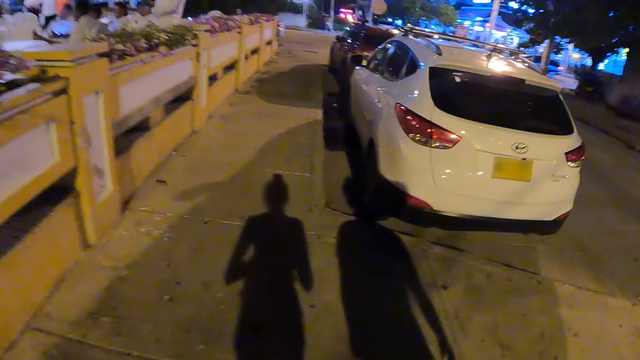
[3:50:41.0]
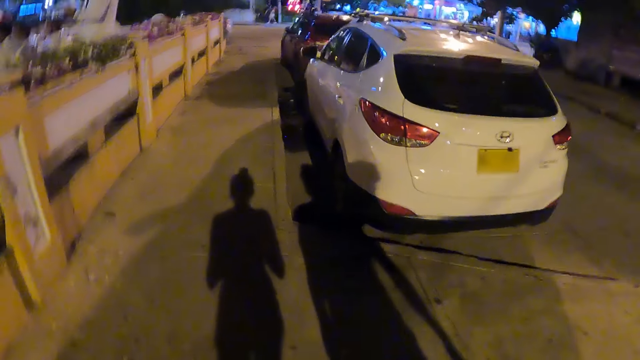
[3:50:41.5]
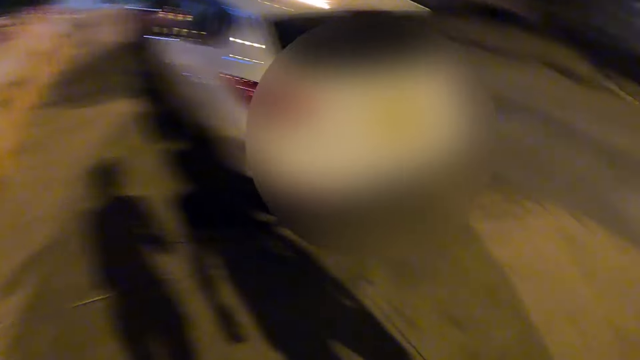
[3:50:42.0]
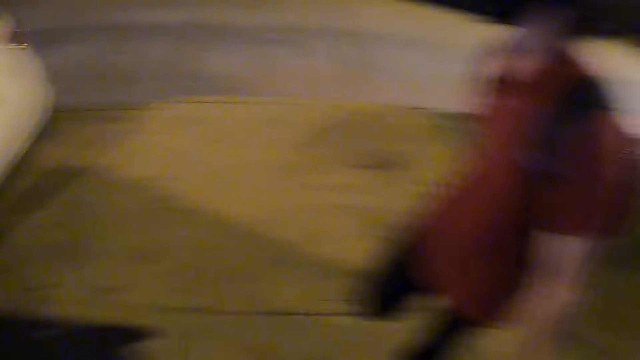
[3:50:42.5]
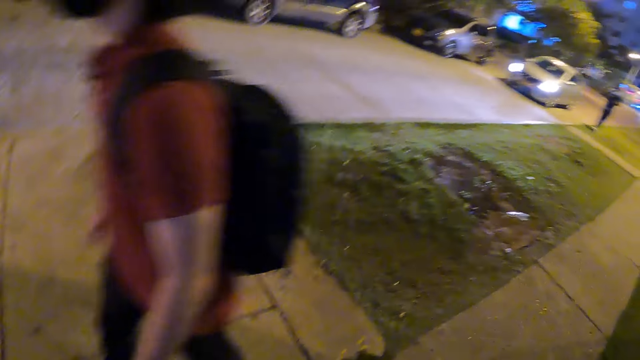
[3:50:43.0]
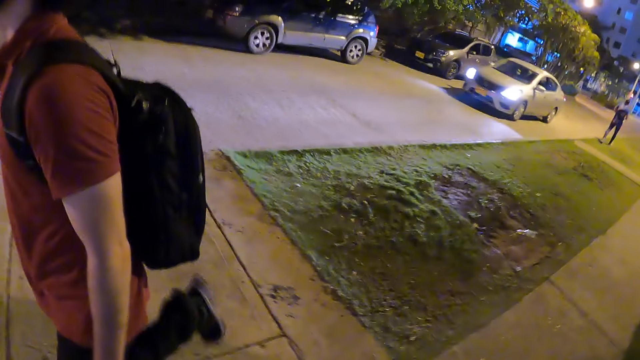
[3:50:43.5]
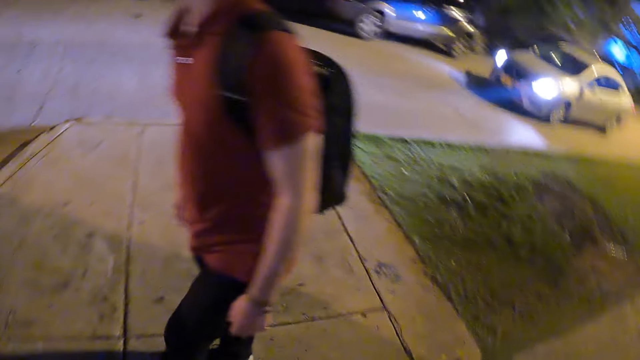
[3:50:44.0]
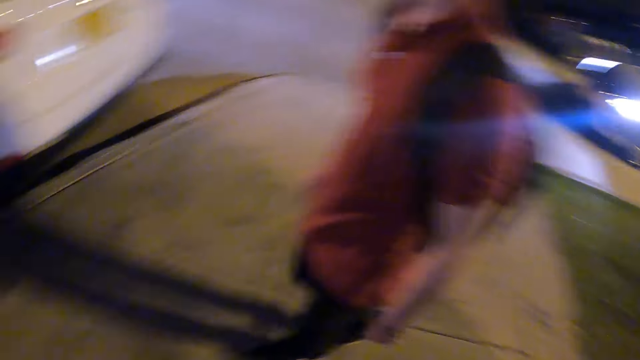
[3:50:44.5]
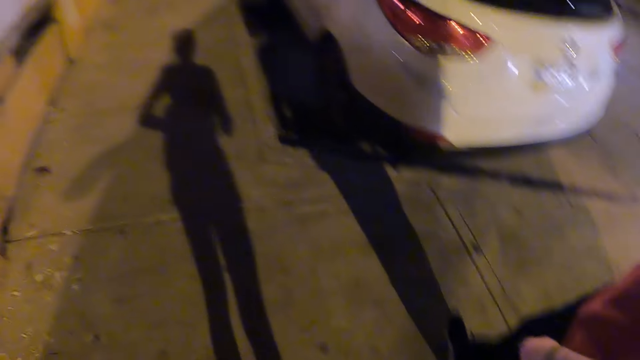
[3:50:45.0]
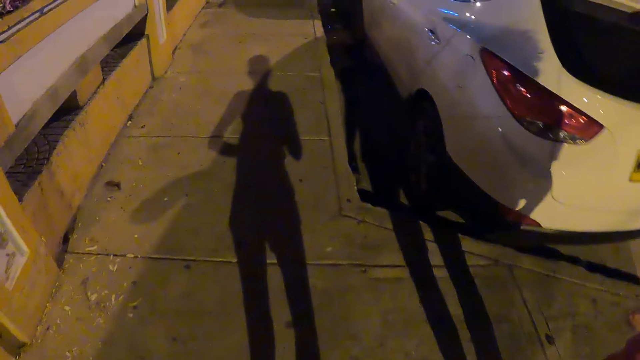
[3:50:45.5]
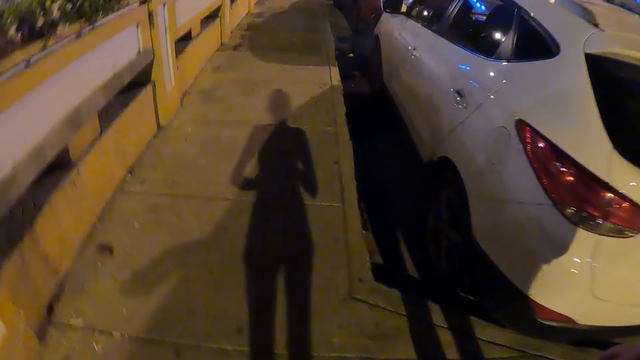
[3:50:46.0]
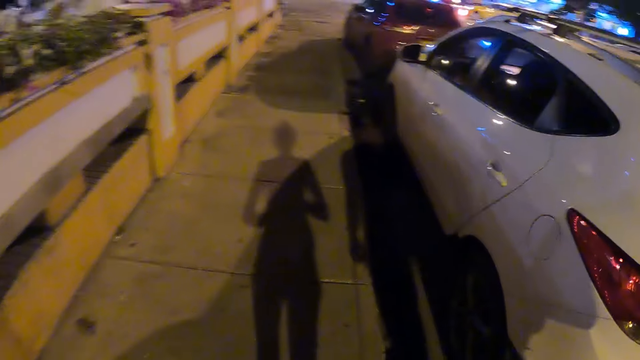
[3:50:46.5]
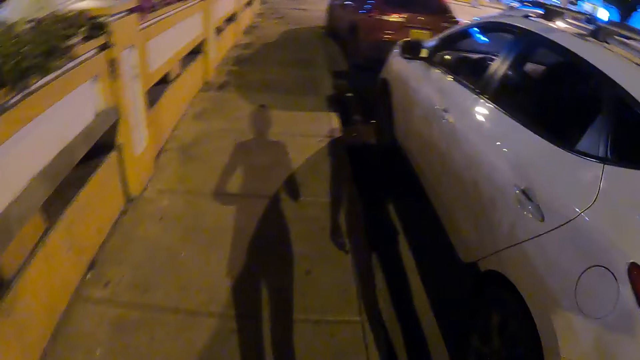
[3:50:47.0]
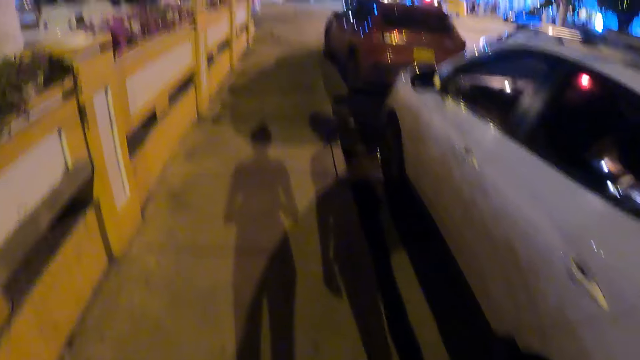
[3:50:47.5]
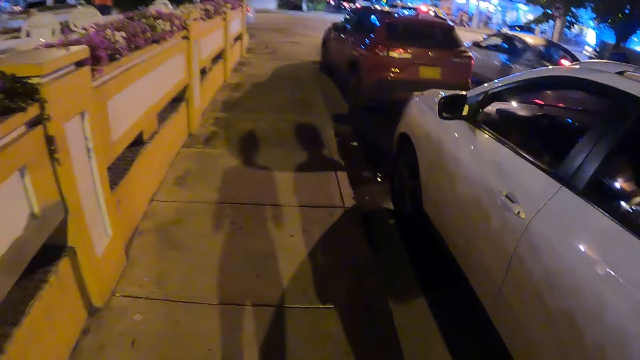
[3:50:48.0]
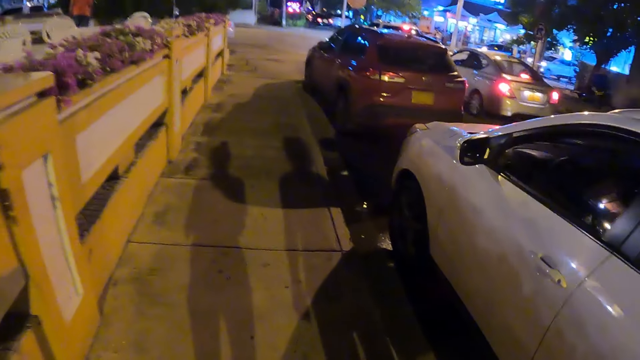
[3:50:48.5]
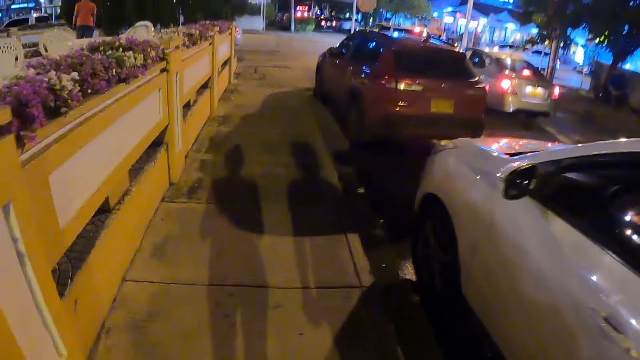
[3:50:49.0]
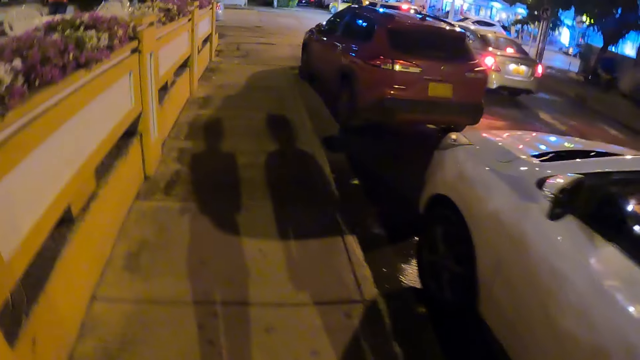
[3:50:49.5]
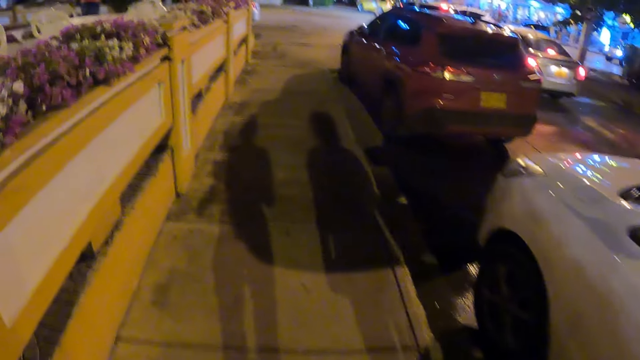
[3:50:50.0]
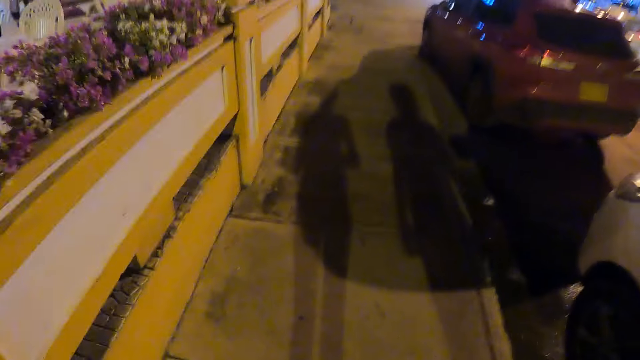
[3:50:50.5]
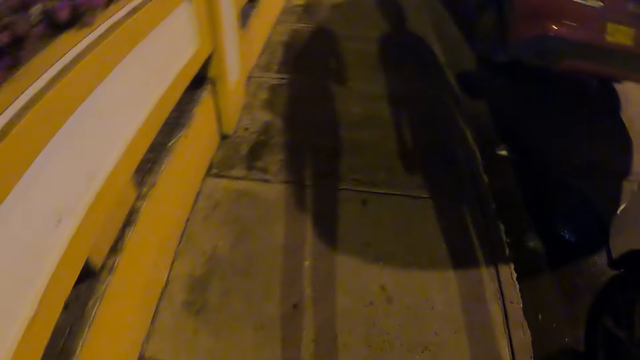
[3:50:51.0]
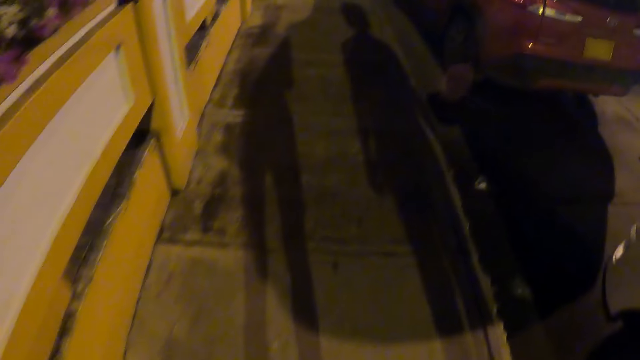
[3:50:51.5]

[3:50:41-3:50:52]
The camera wearer turns to a man. They look around. The man walks. The camera wearer walks along the pavement.

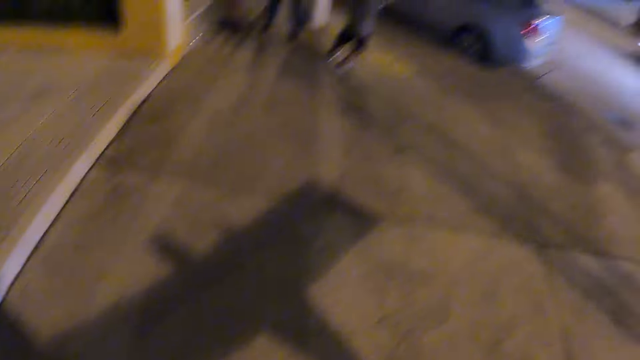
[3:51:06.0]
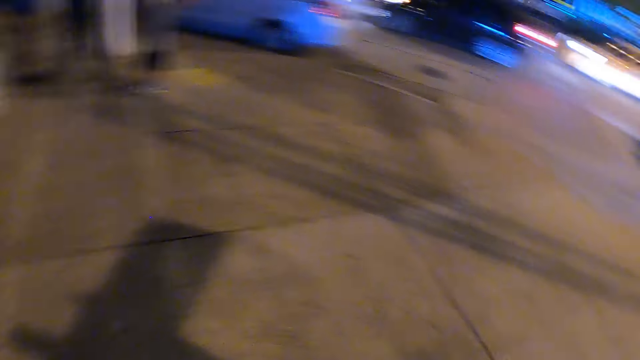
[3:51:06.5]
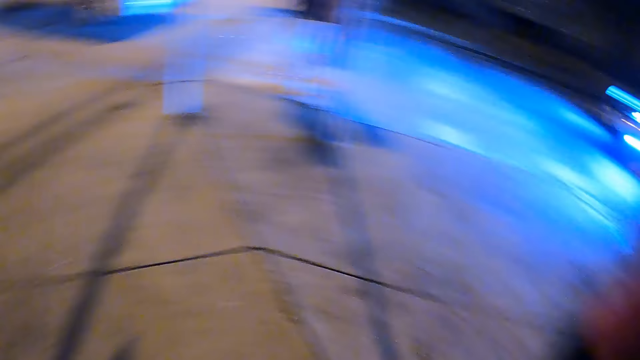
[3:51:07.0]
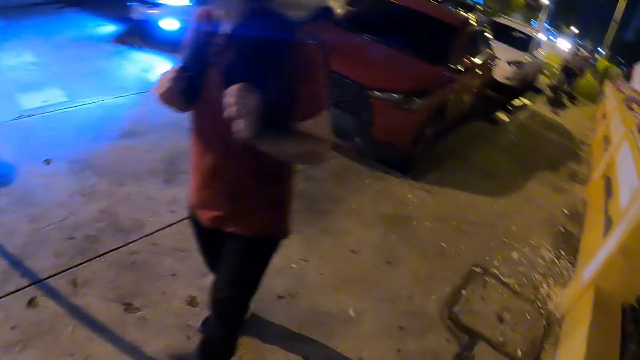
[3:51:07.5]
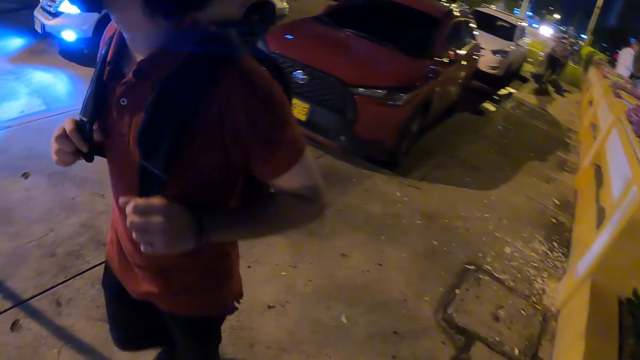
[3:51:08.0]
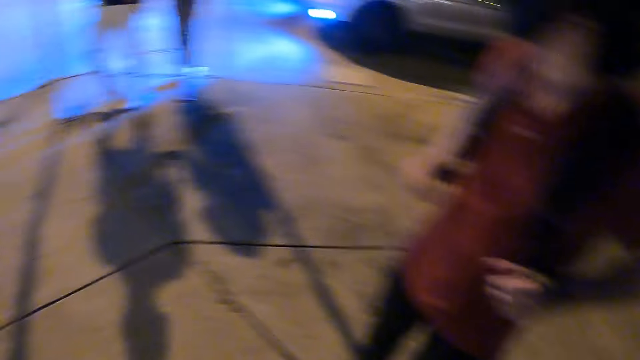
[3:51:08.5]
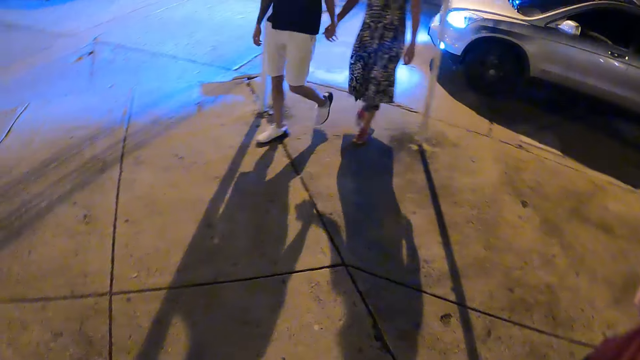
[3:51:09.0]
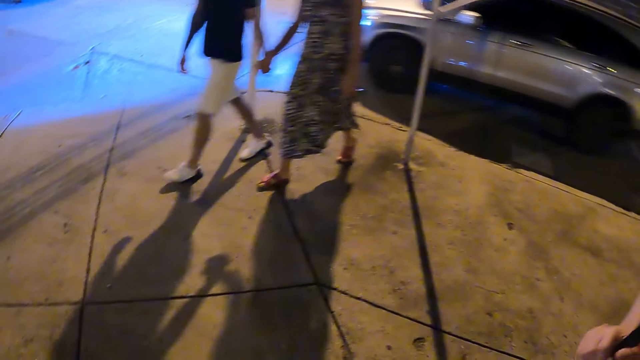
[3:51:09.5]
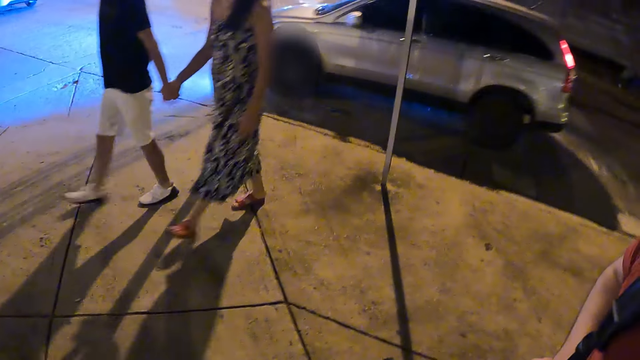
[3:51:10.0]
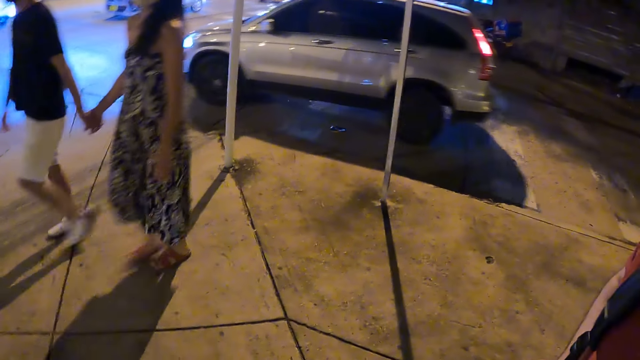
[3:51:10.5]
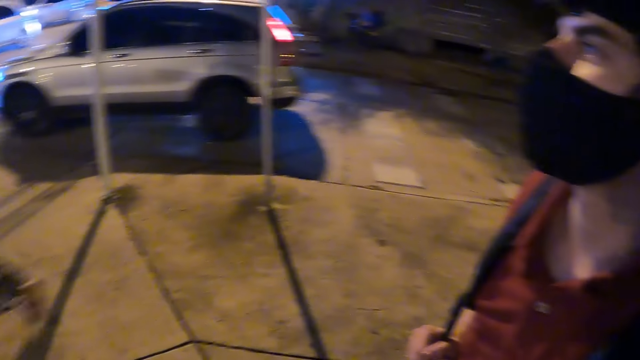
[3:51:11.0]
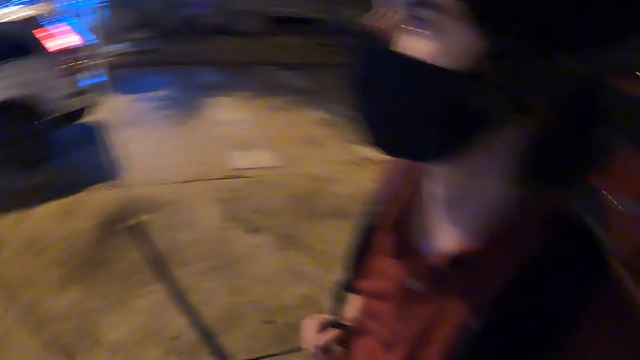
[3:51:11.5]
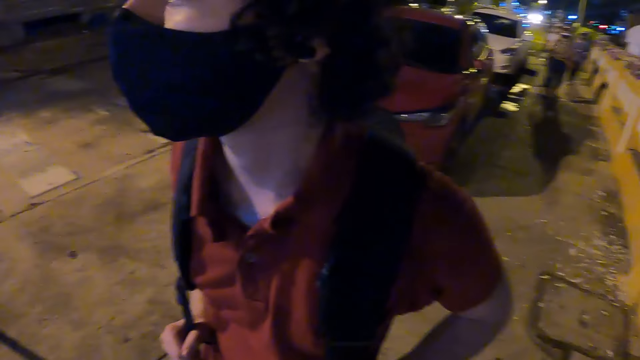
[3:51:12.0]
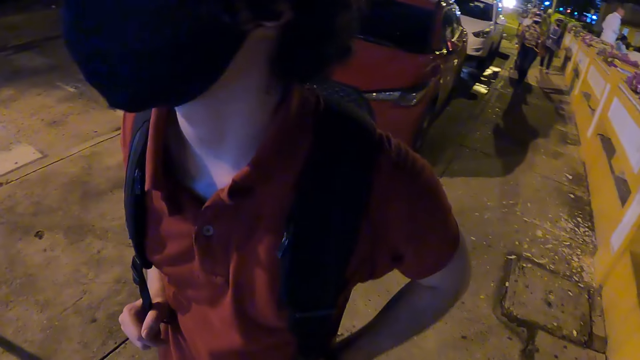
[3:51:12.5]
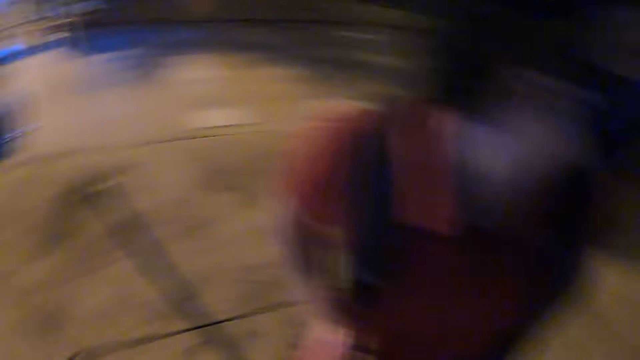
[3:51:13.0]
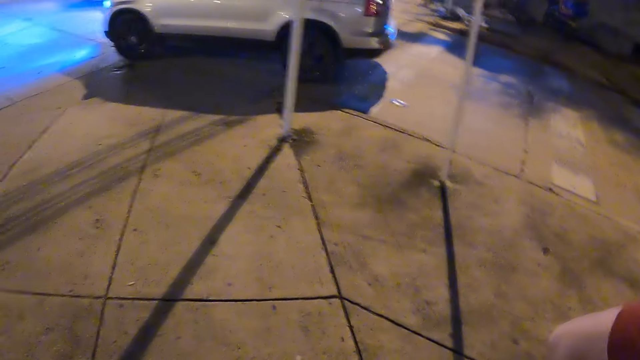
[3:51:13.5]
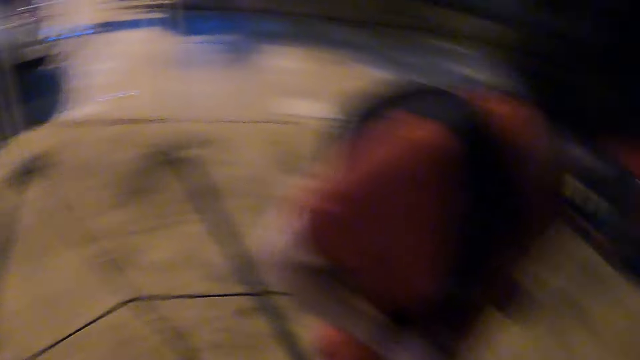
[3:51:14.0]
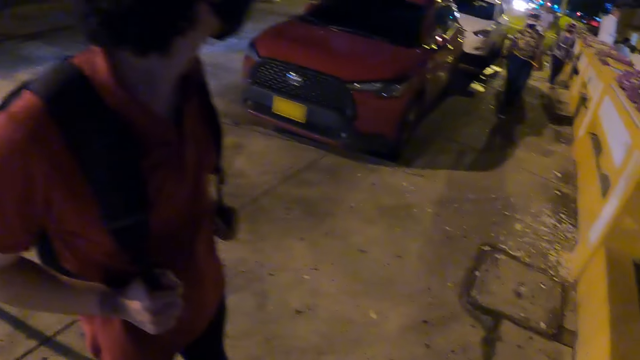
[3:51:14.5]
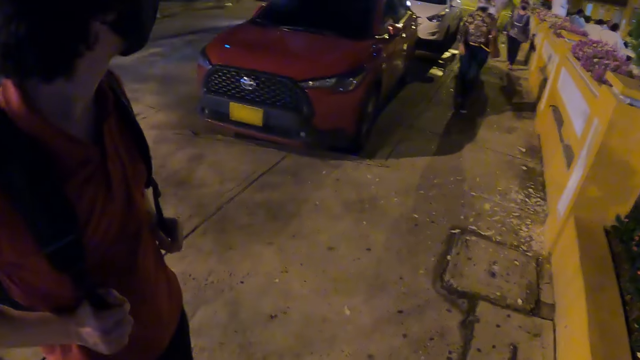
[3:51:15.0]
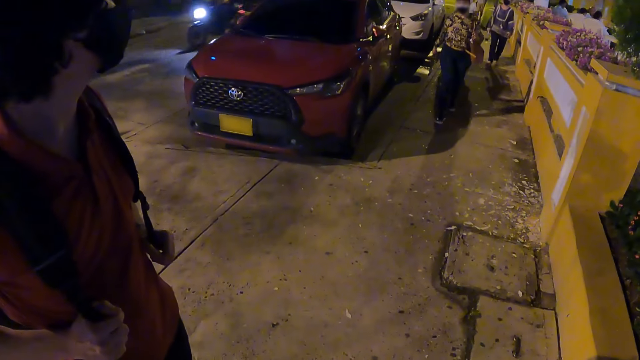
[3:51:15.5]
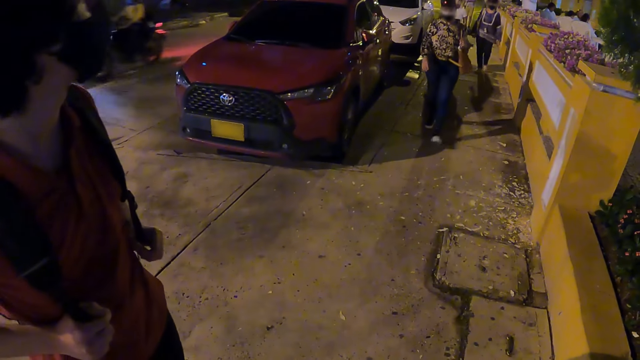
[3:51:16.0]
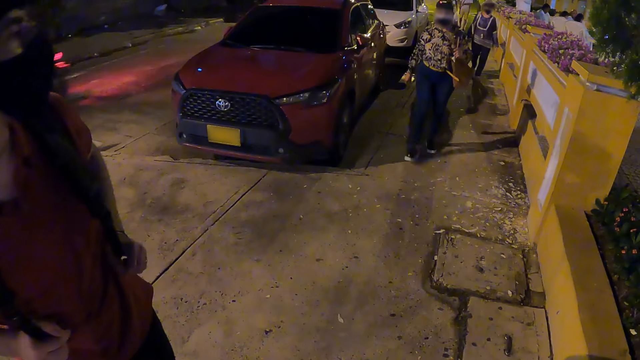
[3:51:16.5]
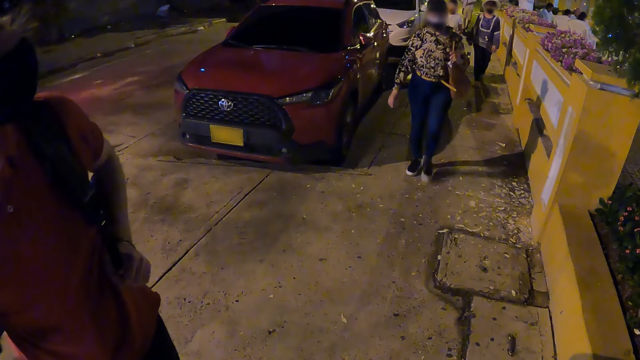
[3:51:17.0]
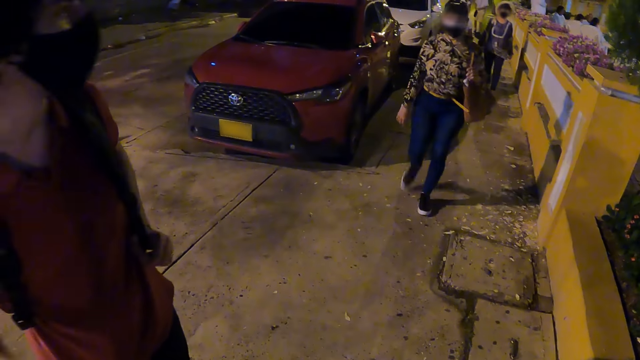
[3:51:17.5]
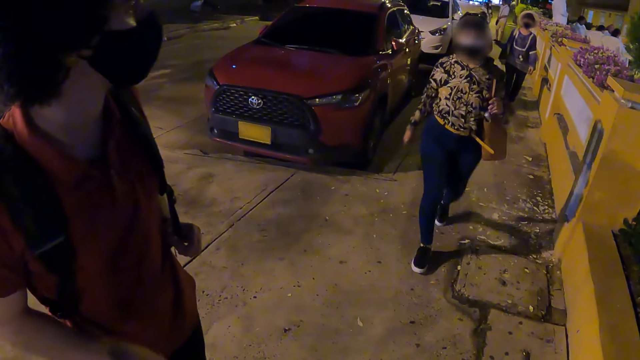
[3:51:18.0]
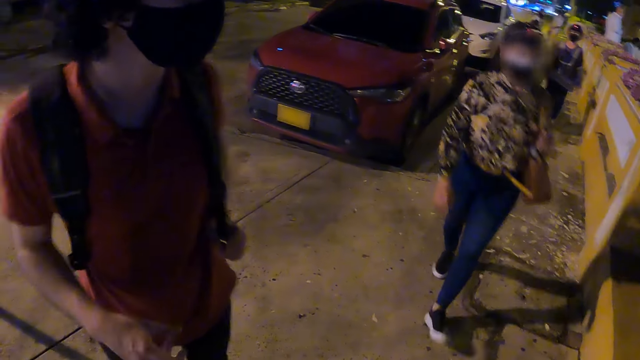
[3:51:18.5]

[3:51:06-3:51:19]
The camera wearer turns to a man. They look around. A lady walks towards the camera wearer and the man.
